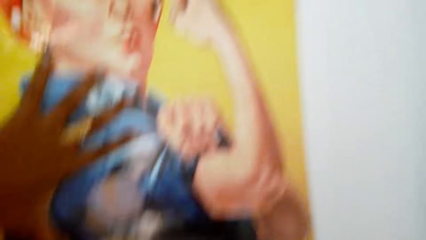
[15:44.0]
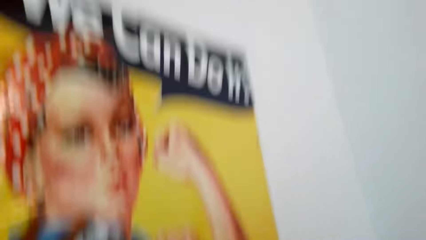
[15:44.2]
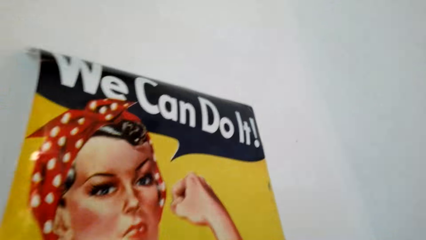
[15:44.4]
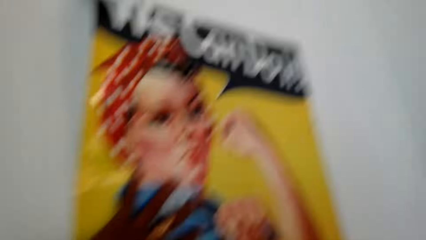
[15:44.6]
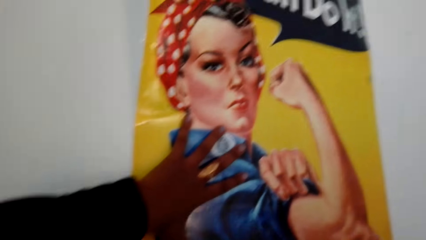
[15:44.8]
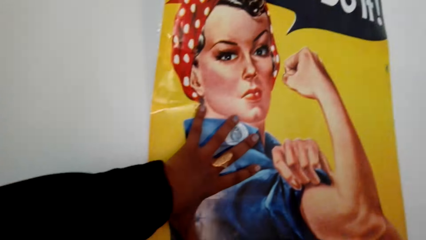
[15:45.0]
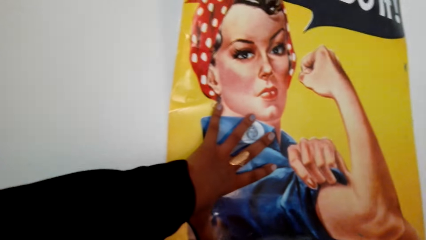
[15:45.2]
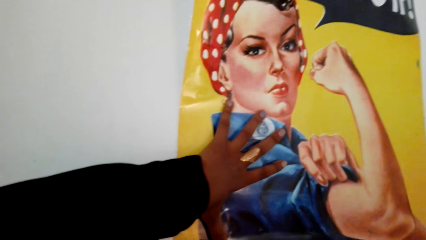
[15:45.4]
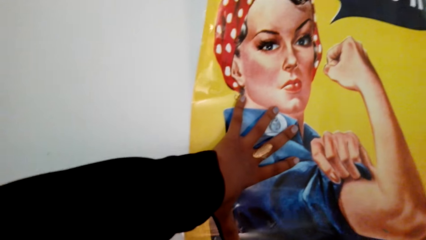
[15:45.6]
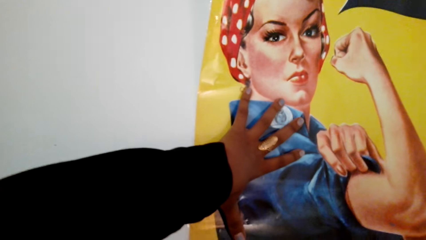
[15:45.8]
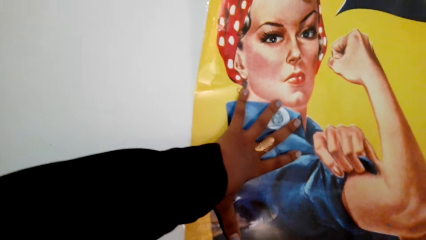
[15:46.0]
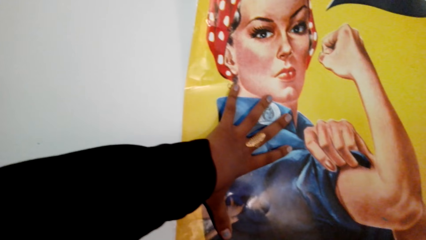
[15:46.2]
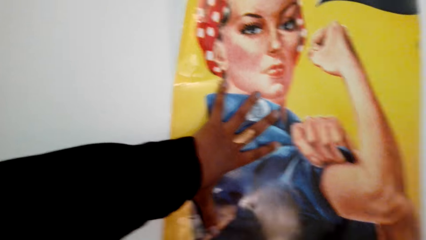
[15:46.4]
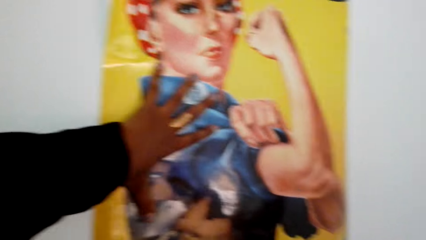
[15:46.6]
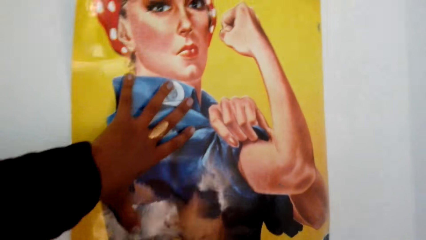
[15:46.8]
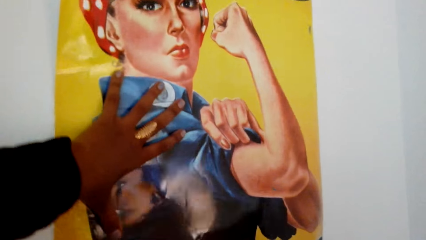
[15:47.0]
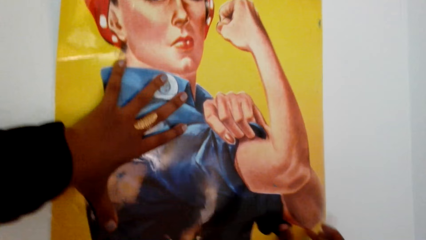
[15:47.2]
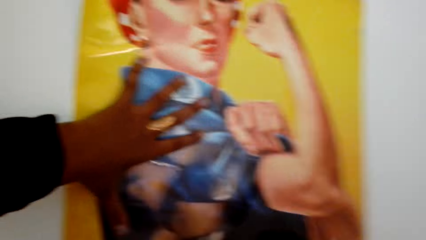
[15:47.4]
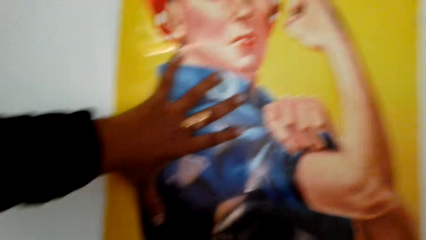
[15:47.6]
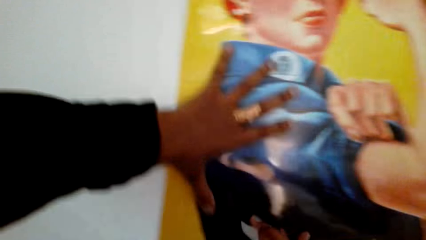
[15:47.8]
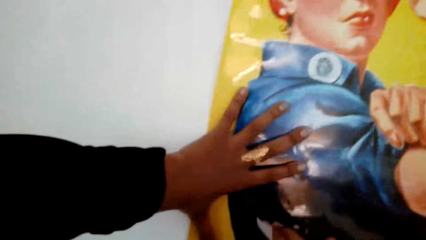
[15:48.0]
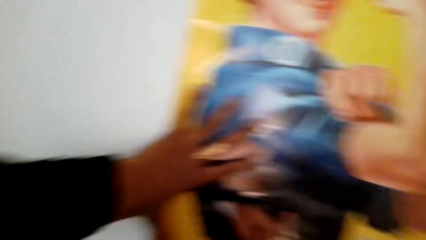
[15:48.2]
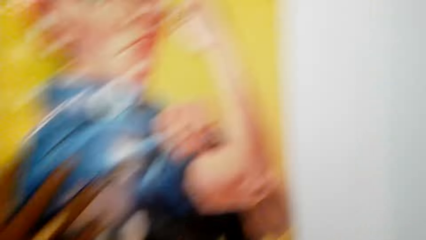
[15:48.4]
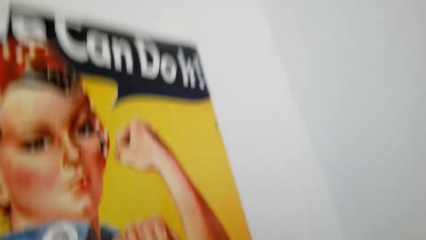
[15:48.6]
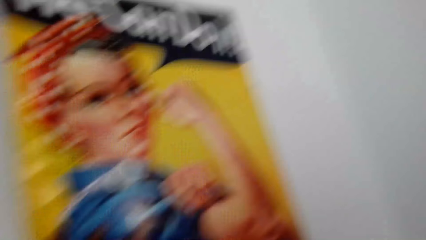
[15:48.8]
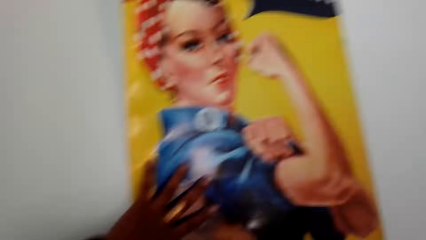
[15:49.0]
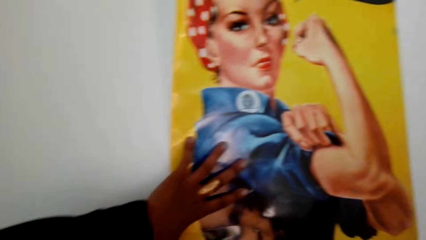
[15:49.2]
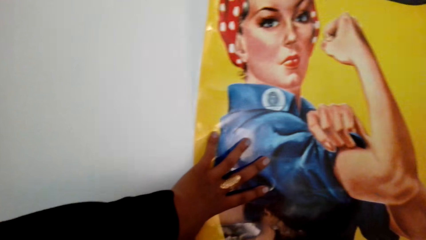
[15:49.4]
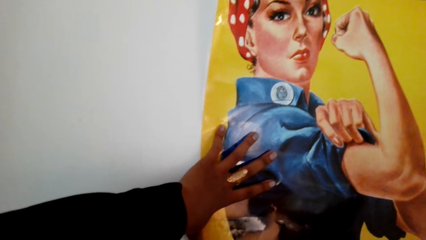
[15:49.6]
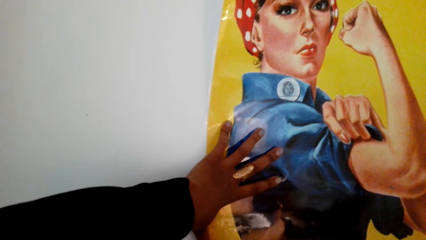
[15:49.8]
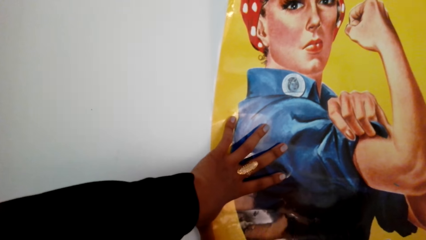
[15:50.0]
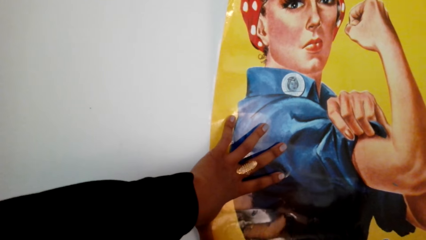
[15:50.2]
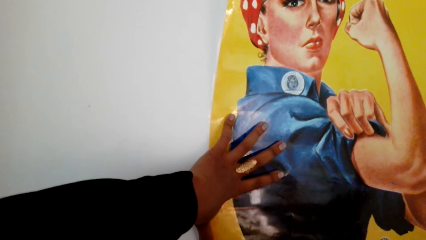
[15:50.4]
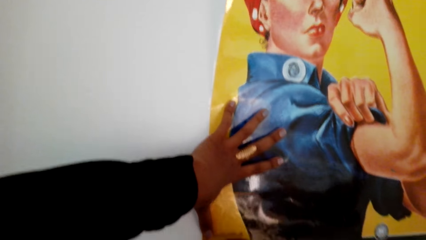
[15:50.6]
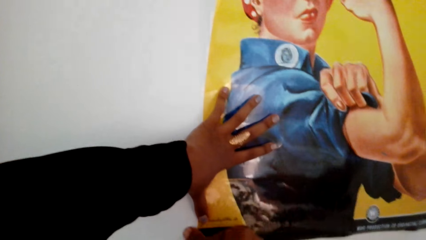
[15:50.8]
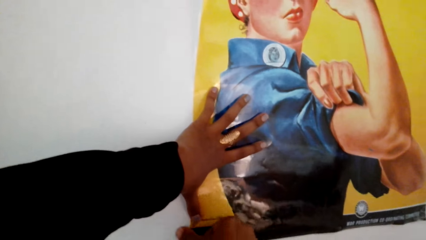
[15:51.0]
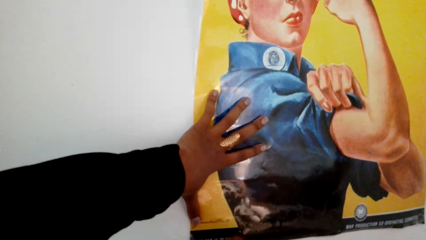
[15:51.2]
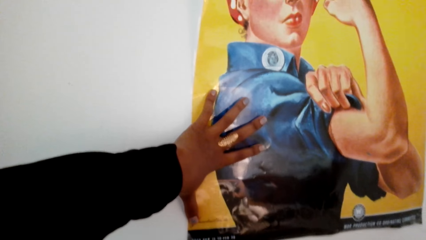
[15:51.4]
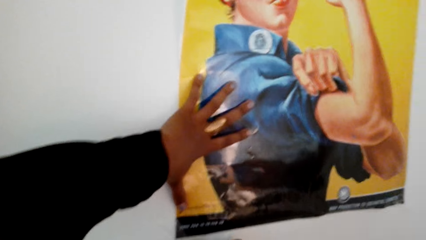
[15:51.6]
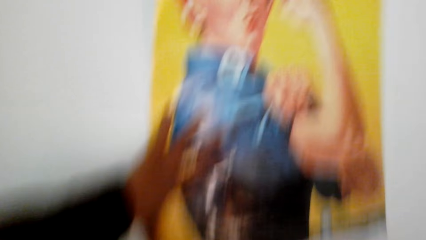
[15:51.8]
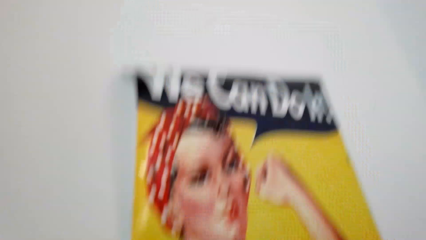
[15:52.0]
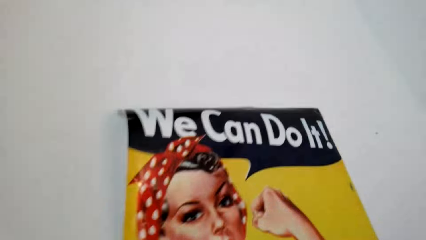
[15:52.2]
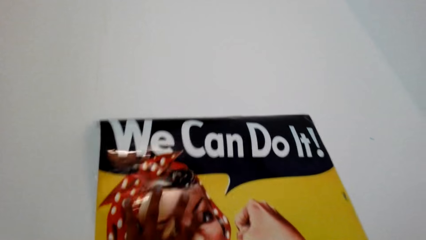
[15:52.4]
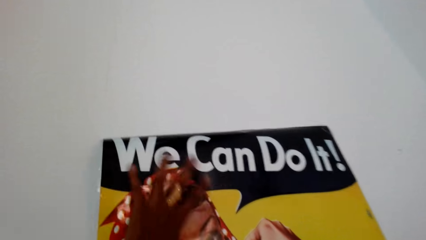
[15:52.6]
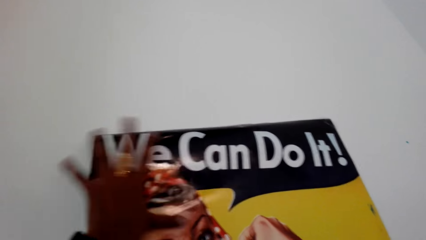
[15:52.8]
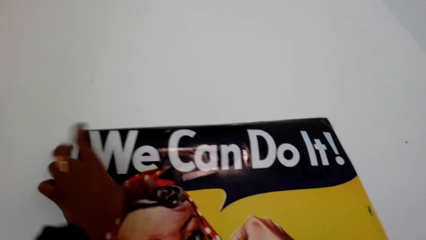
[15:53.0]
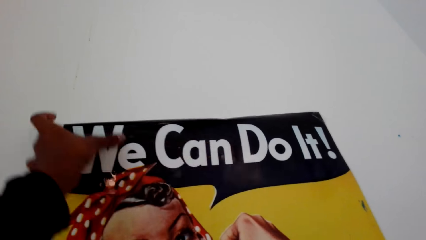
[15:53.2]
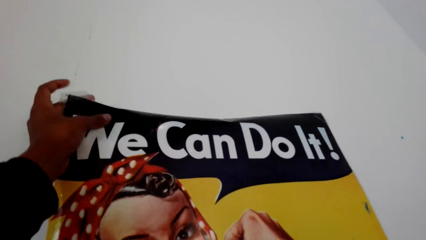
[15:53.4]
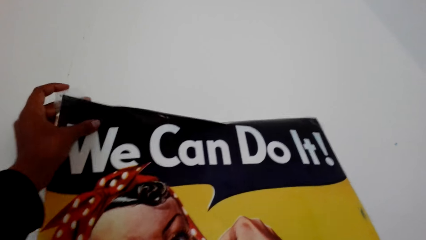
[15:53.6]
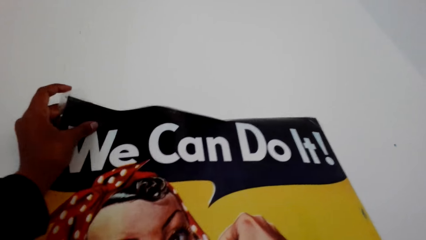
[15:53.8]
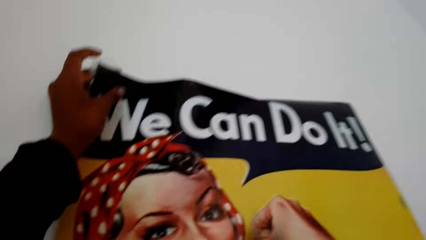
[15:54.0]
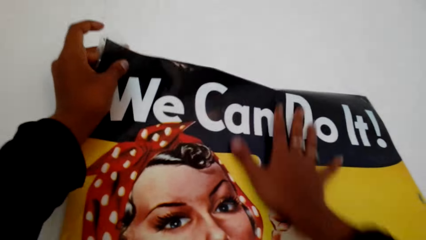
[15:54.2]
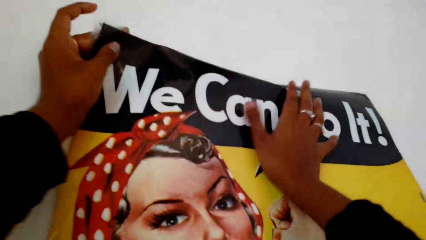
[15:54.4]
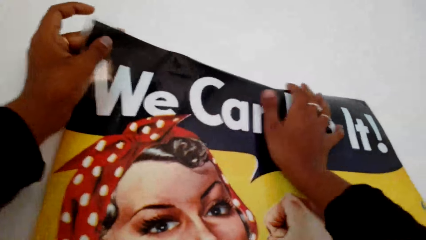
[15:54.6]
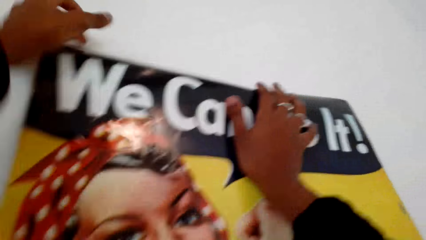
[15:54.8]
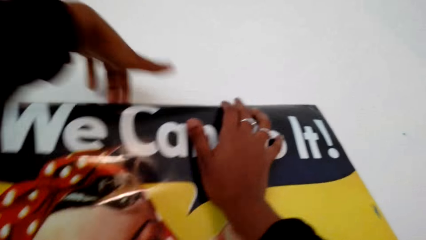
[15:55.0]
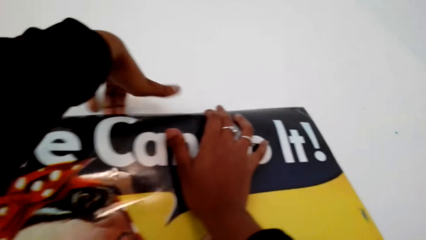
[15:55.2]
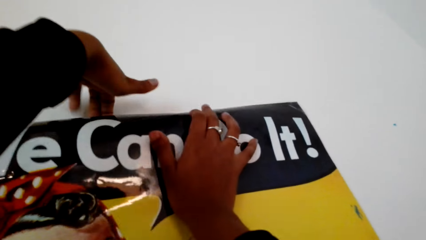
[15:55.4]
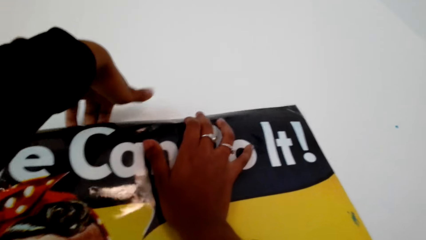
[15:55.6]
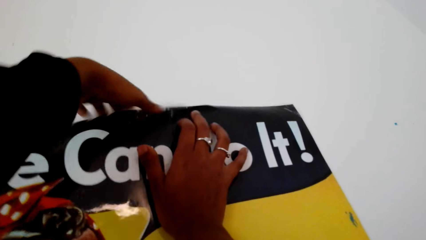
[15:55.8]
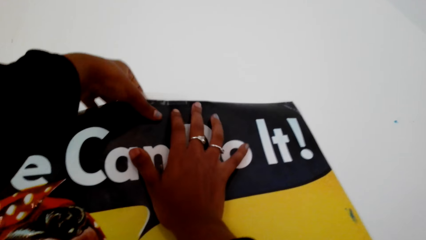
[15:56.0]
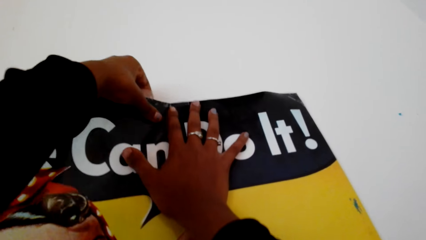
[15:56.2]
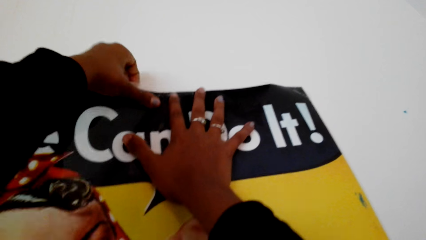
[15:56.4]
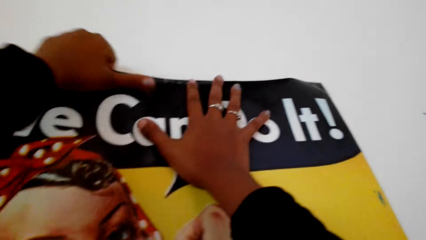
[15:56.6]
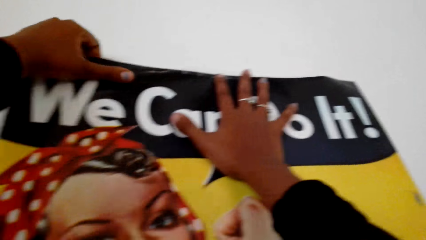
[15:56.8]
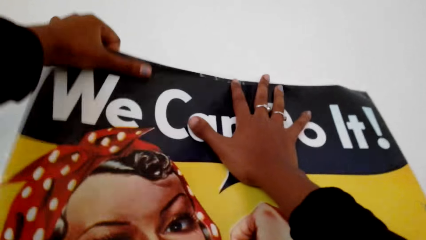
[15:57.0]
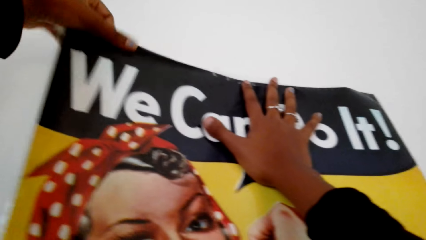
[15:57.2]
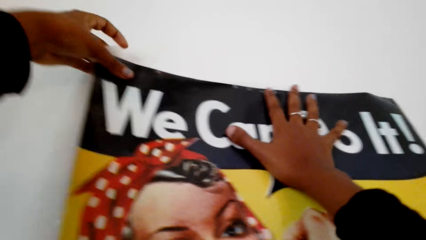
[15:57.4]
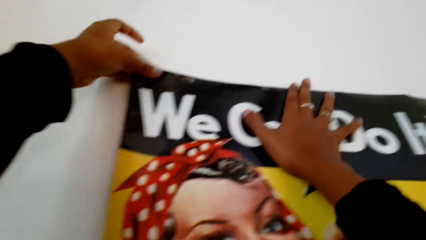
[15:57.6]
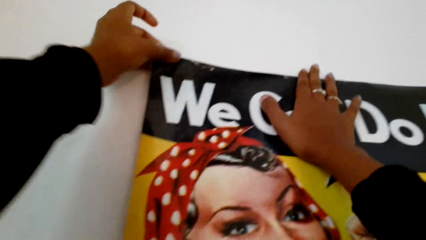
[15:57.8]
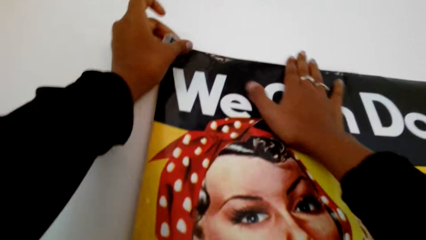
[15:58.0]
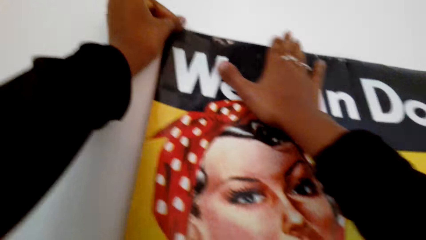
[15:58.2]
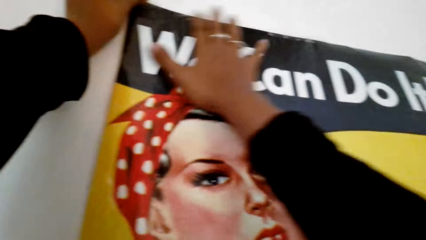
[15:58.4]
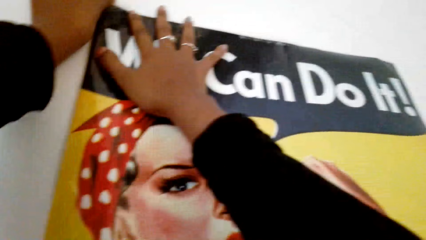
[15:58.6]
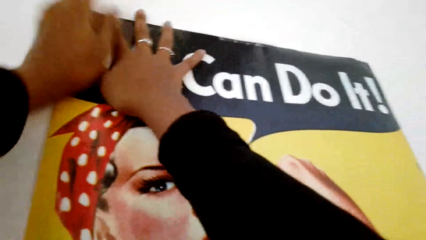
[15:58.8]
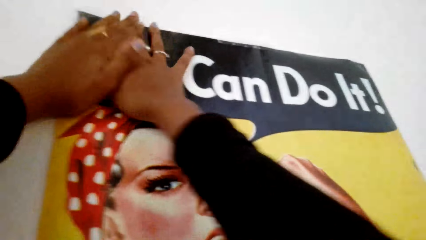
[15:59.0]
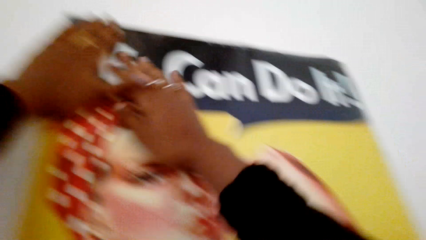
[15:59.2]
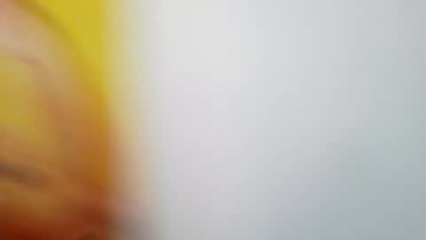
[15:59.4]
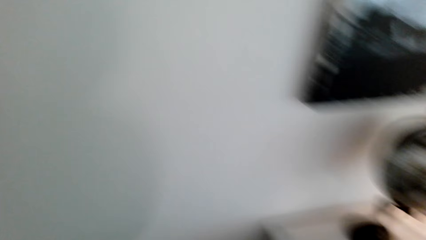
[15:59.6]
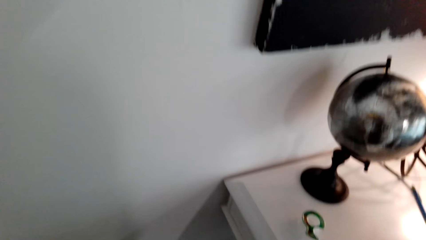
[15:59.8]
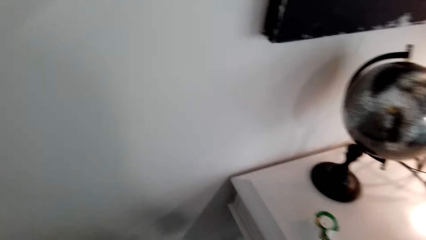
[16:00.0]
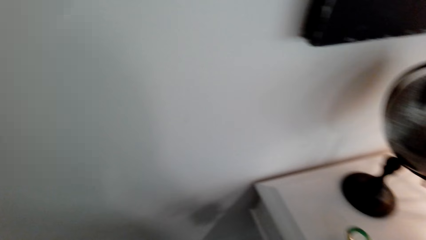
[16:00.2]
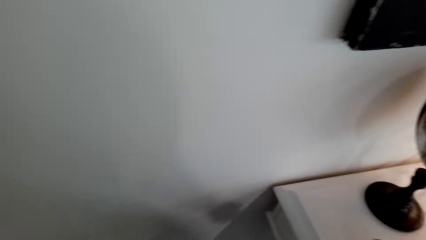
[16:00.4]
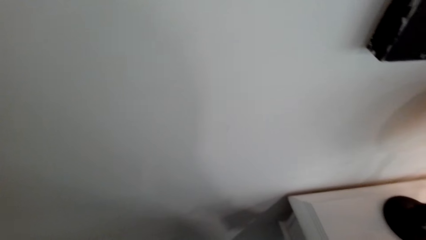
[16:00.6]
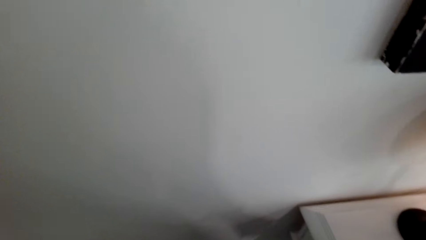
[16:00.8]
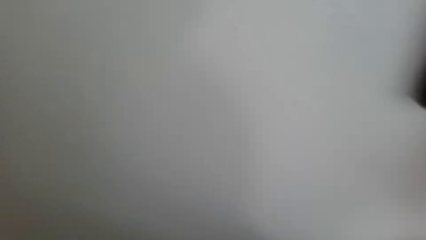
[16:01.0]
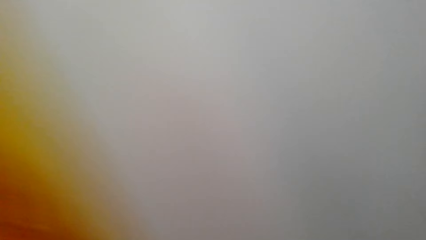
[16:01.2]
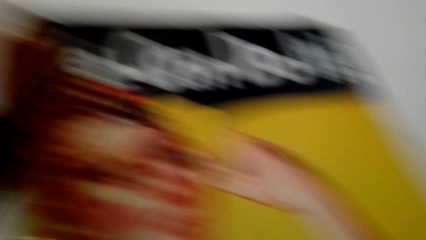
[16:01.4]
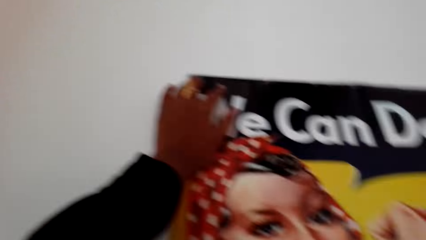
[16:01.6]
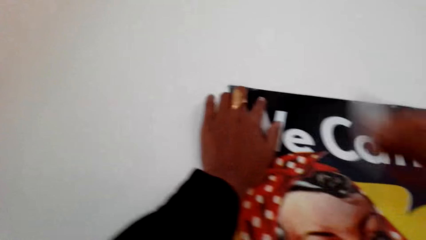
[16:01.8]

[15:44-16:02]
The camera wearer straightens the poster or picture. They move a hand along the picture. They place a masking tape on the poster on the wall. They straighten the poster. They hold the picture. They hold the picture again. They move a hand along the picture. They hold the picture.
